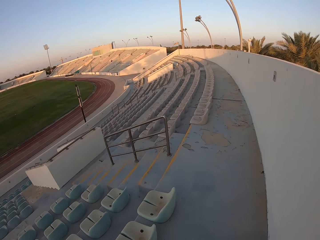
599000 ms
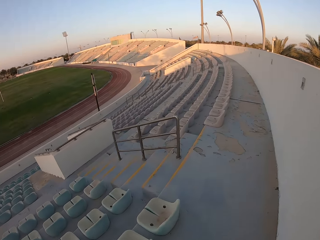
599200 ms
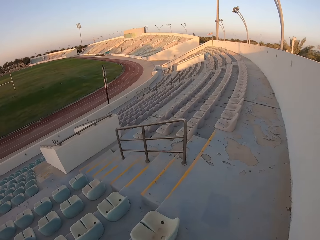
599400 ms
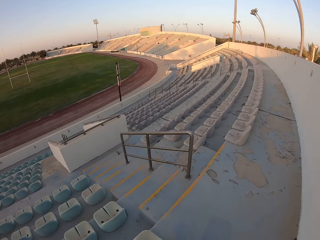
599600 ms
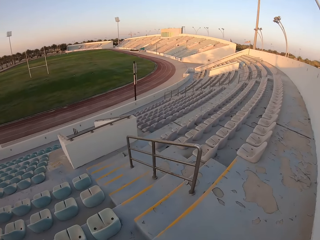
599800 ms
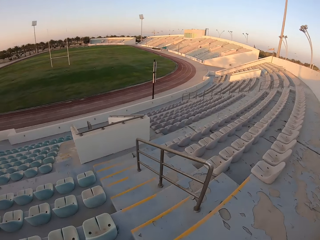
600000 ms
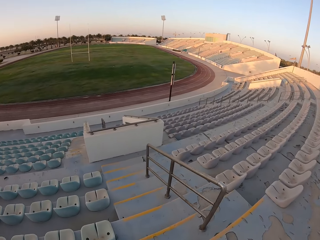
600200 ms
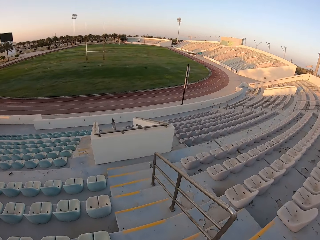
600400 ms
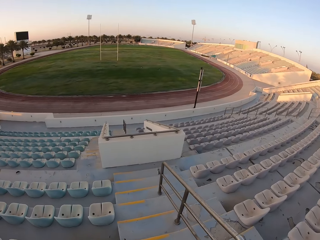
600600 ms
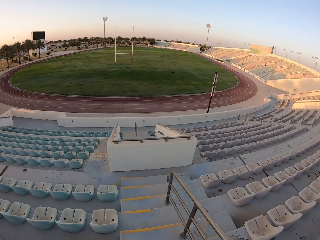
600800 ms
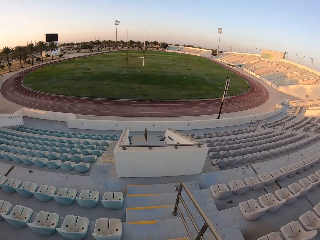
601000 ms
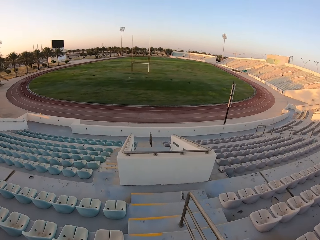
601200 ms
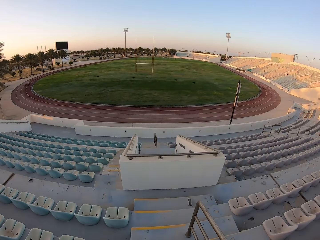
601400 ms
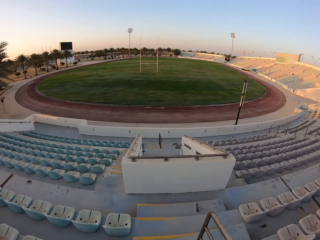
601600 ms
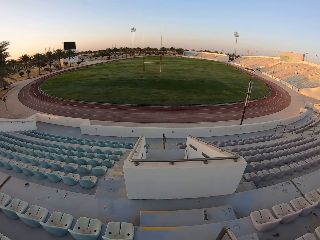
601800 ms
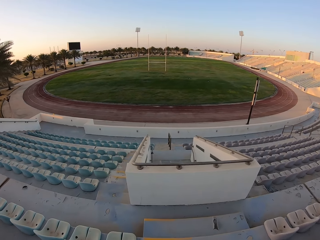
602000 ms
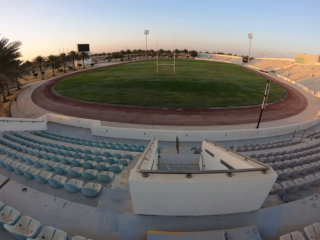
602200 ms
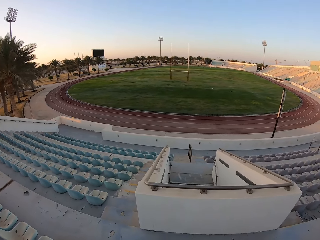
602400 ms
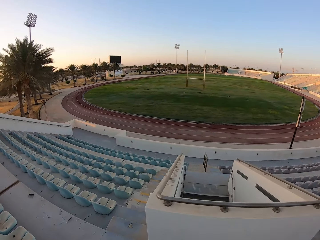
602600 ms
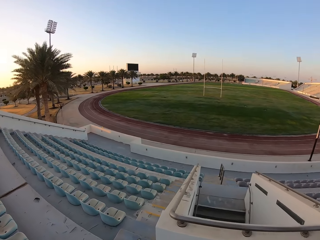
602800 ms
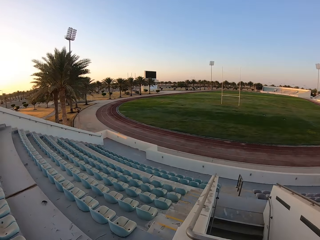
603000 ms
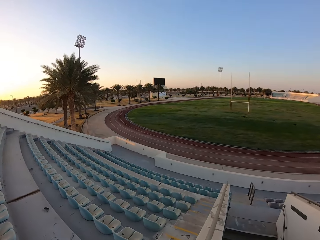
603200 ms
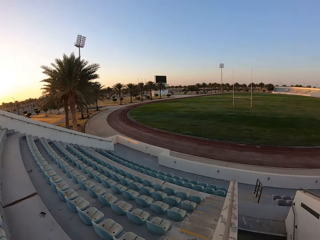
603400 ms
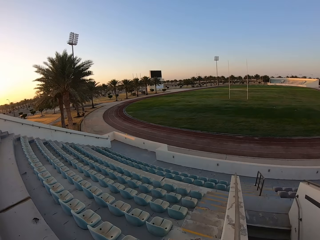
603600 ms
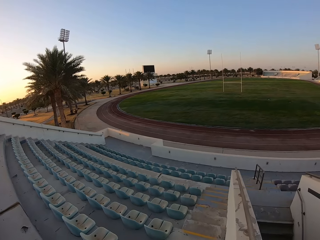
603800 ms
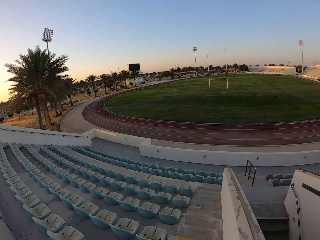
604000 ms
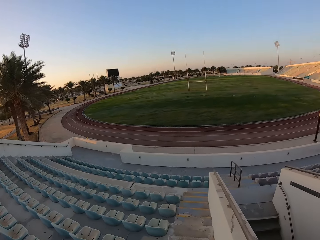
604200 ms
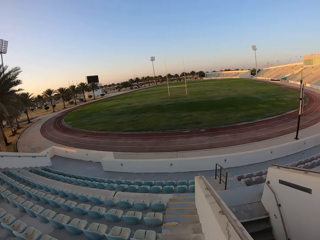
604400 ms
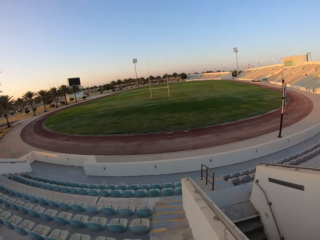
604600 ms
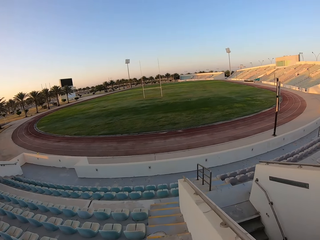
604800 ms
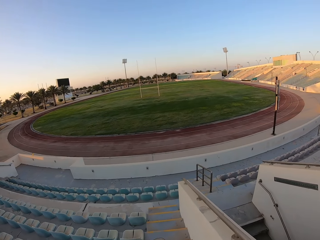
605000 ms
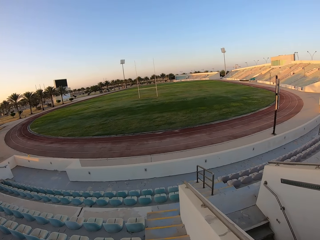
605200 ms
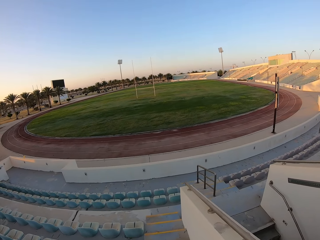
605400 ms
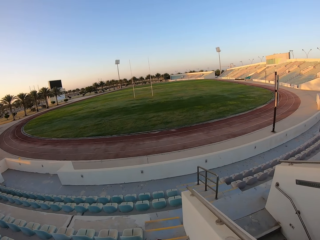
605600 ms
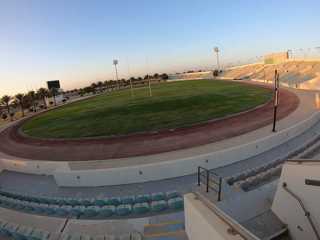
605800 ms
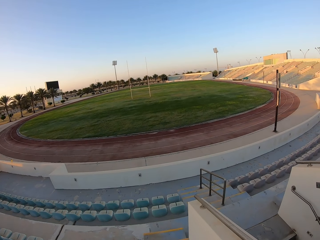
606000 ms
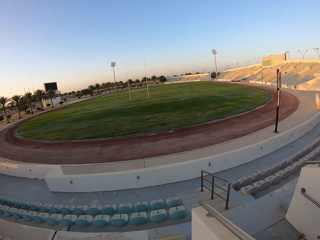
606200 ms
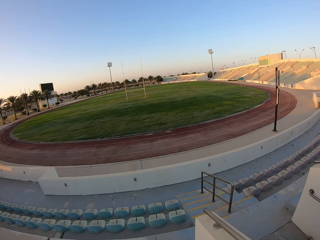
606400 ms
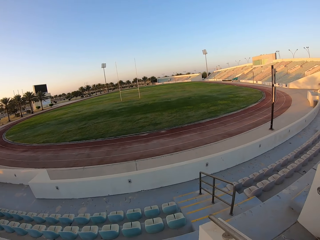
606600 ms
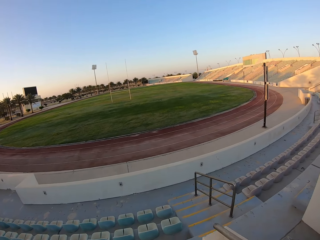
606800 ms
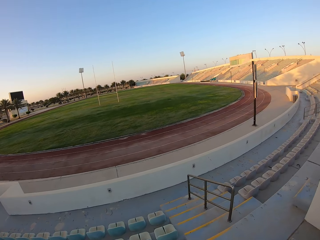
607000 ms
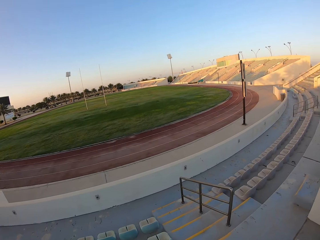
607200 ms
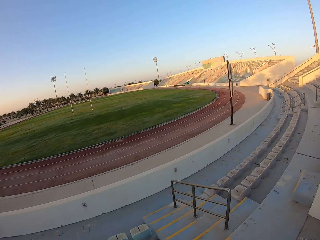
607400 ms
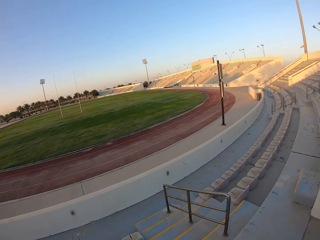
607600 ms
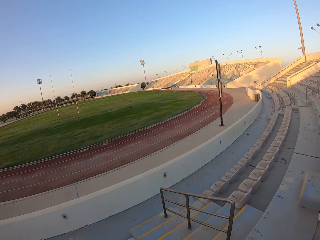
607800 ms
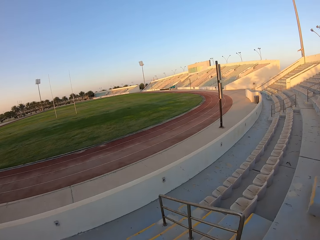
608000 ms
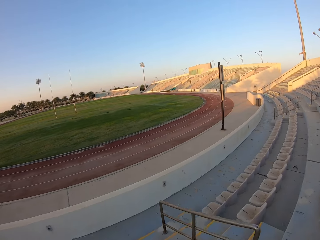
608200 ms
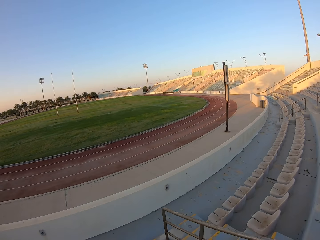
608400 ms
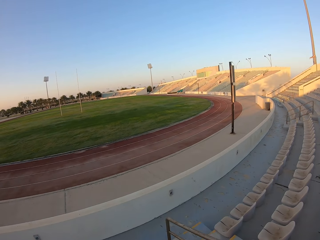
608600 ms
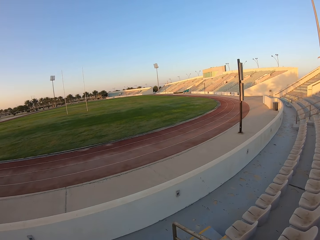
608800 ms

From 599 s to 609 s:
The camera wearer jogs down the stairs.

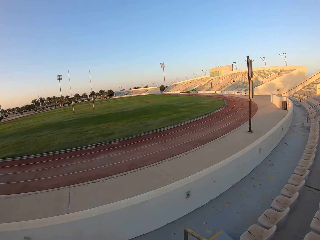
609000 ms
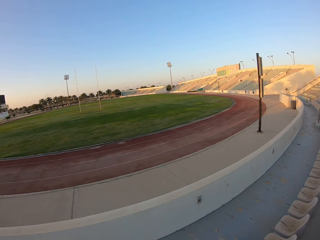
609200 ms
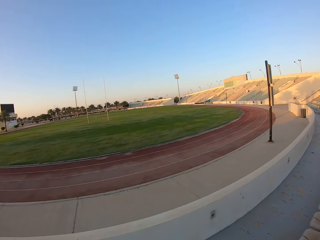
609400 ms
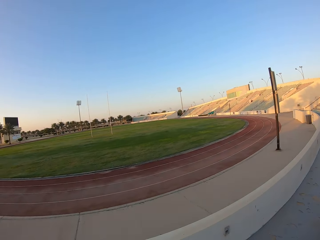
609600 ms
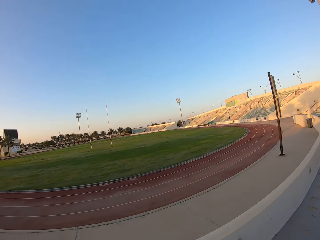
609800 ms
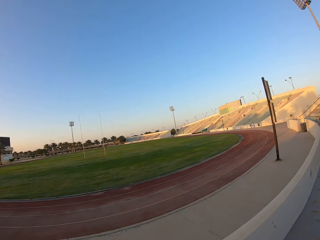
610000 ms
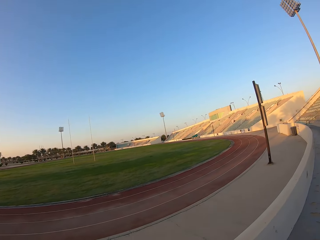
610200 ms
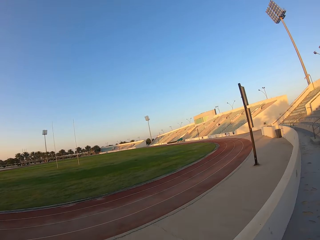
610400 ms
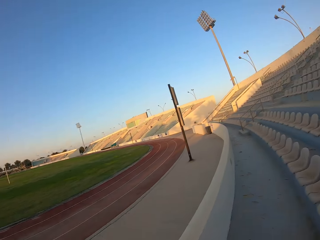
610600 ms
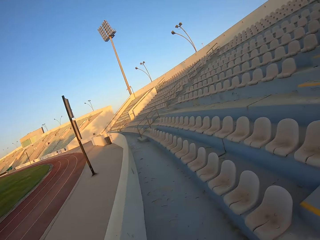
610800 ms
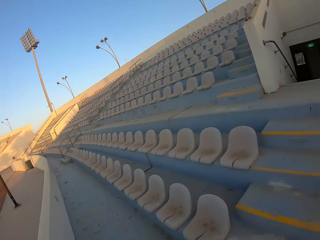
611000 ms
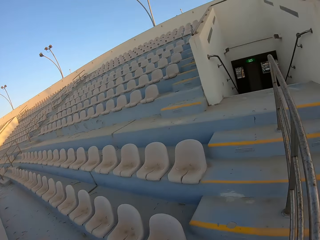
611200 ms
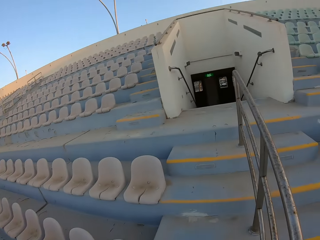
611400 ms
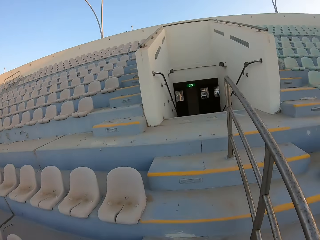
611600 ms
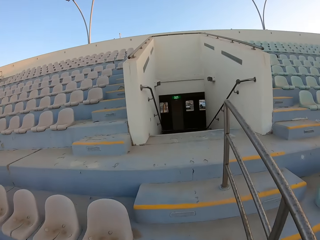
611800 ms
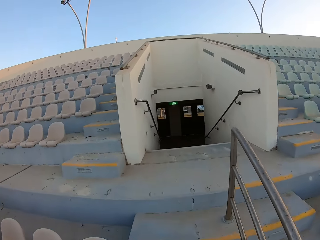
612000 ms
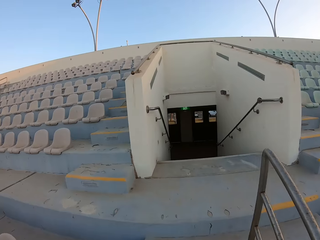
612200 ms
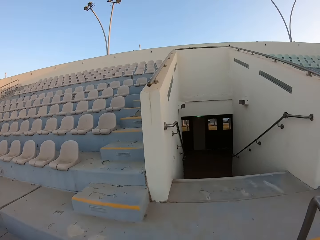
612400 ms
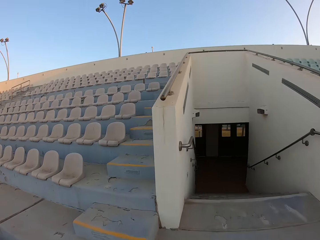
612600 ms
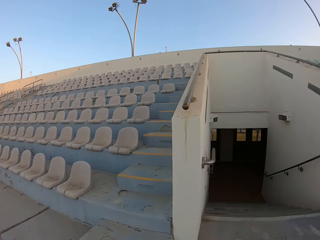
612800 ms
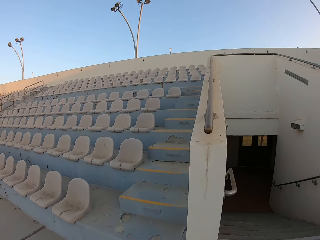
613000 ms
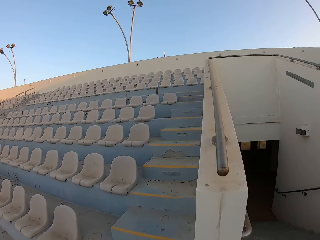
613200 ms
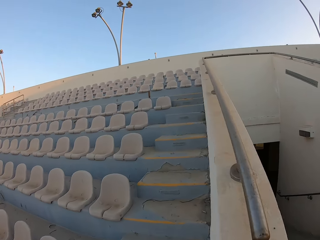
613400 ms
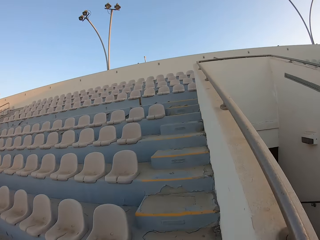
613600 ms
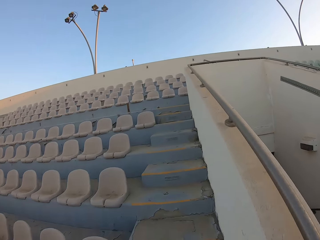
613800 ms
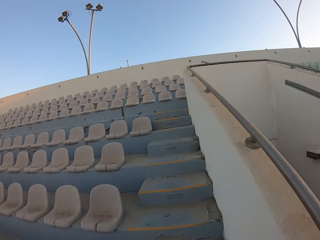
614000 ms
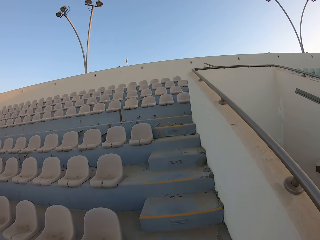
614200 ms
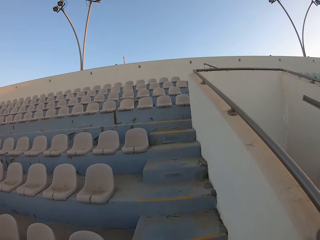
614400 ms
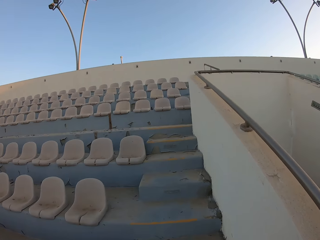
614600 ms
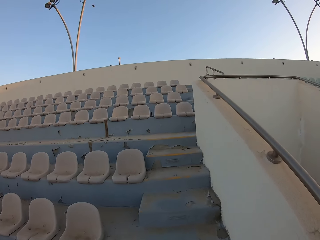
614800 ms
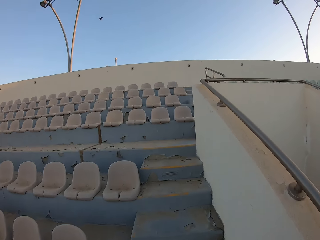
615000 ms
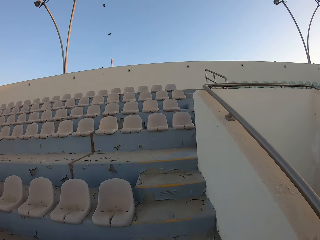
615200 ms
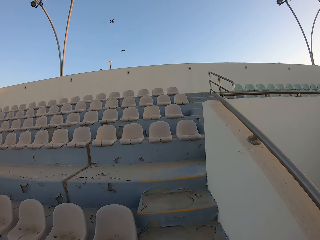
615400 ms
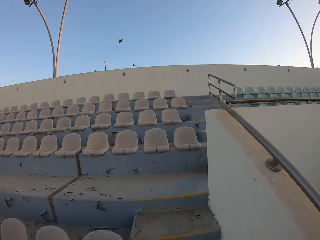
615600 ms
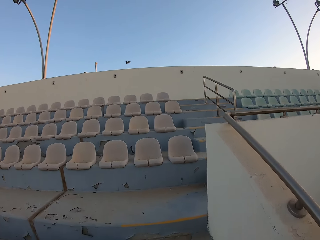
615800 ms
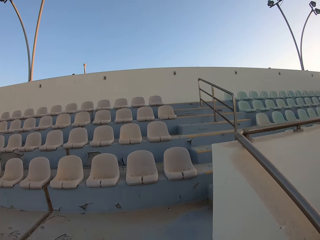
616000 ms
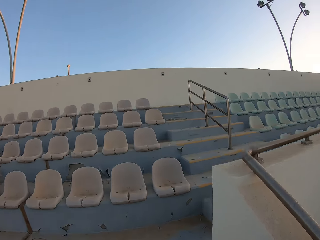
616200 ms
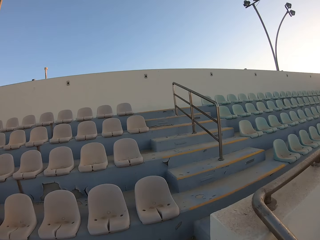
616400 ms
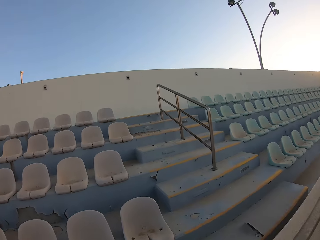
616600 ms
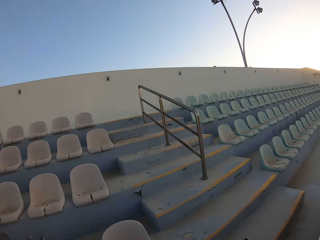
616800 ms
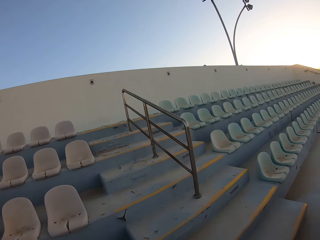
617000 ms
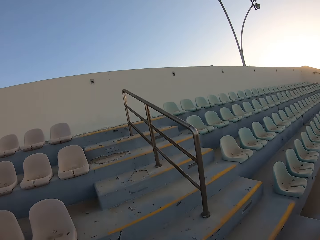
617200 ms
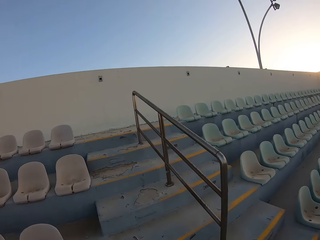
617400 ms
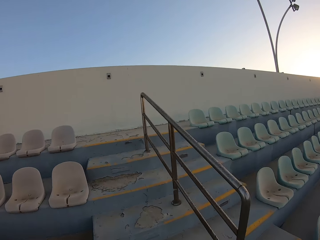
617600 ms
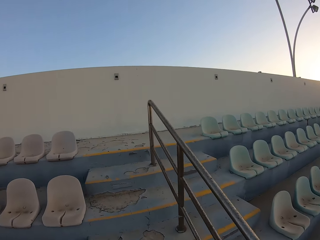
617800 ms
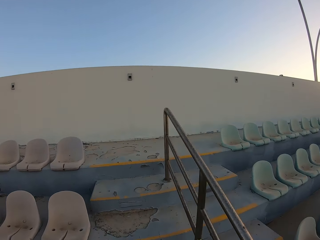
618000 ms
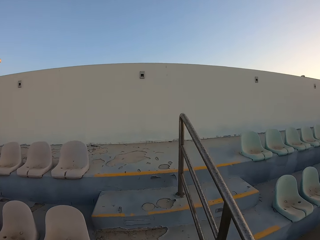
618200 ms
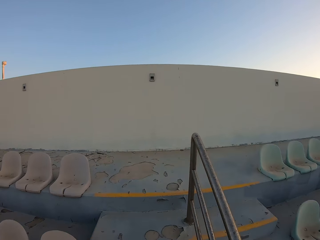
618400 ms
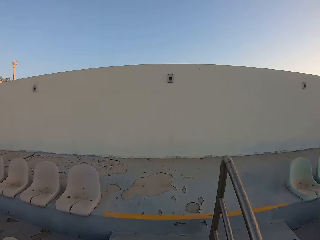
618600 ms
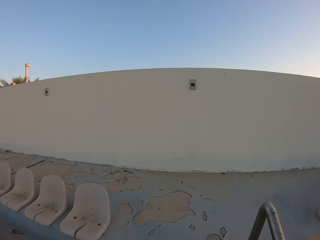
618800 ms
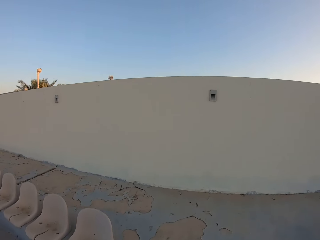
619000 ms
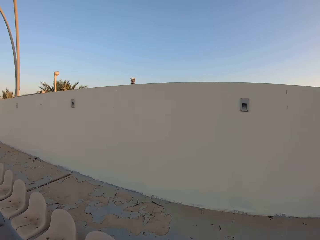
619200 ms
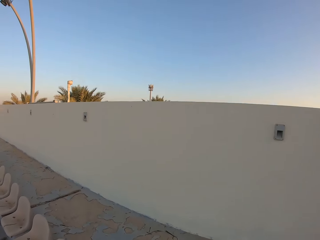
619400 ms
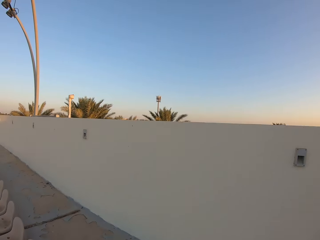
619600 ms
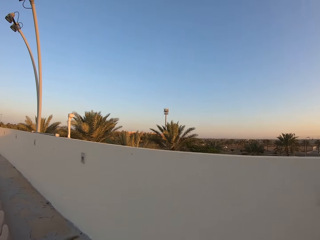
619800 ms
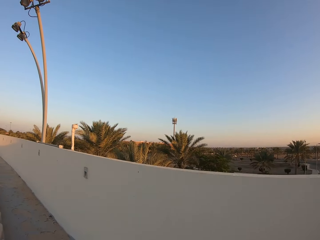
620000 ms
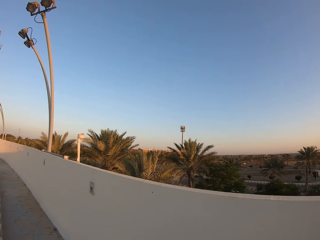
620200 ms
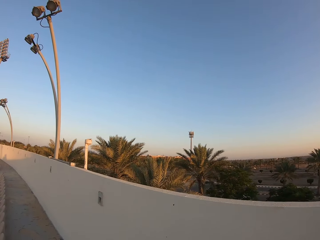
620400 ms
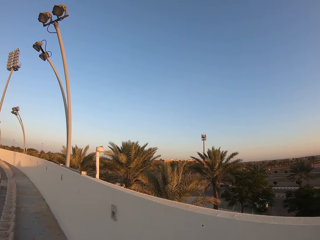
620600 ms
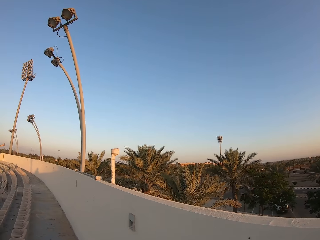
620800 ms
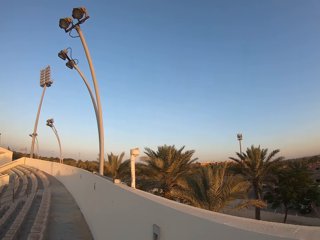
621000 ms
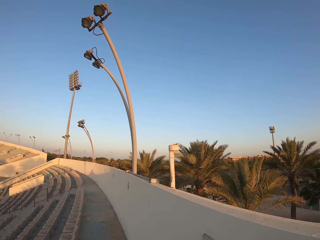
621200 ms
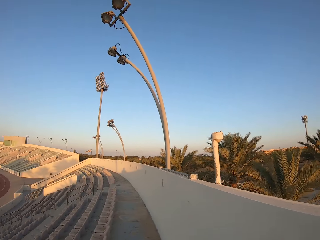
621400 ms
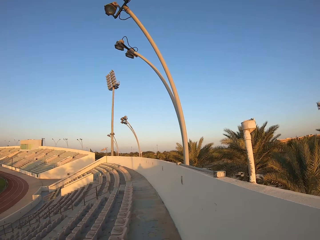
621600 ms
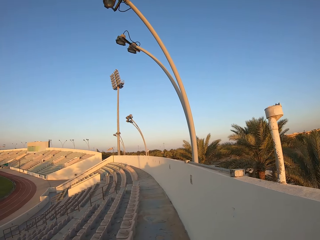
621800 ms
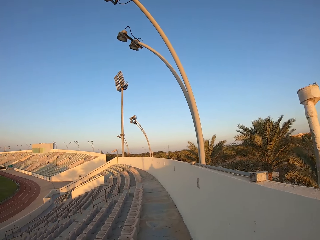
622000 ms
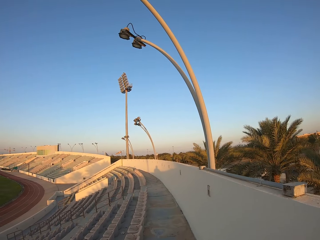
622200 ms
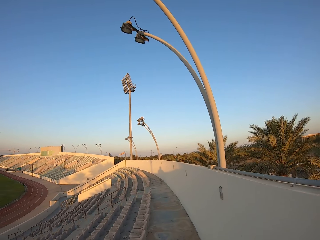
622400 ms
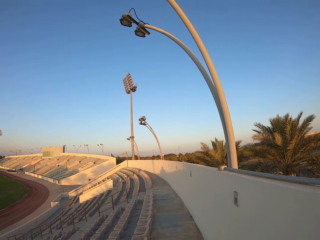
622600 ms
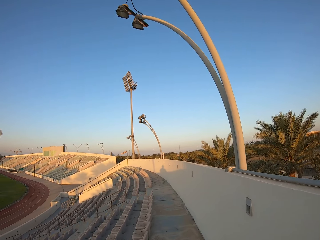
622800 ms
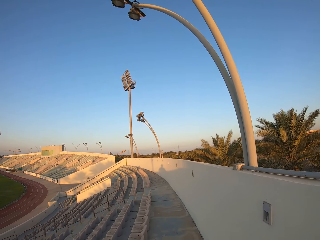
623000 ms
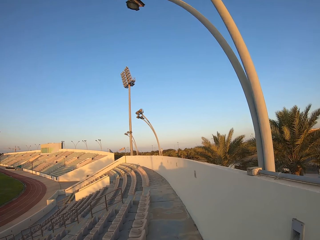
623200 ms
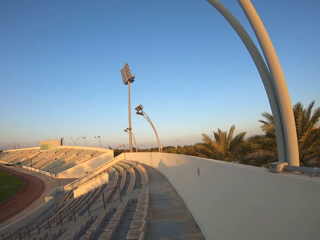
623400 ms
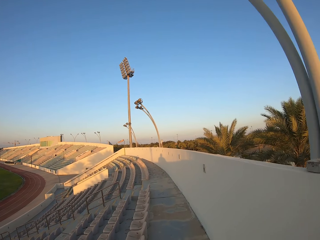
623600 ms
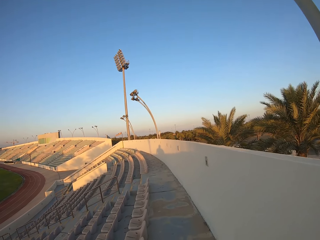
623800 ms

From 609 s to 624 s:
The camera wearer jogs up the stairs. They walk around the stadium.
